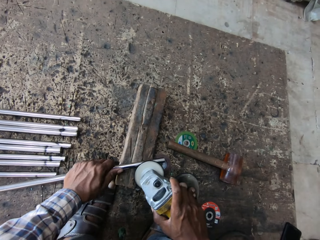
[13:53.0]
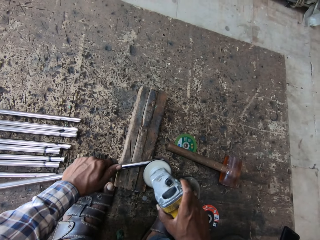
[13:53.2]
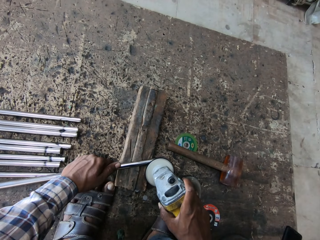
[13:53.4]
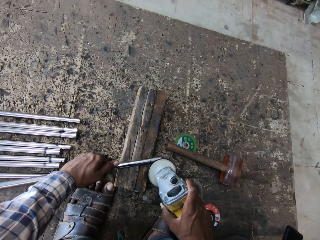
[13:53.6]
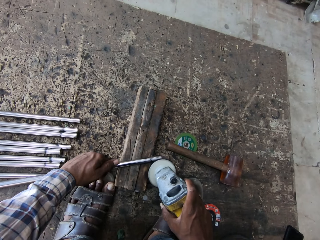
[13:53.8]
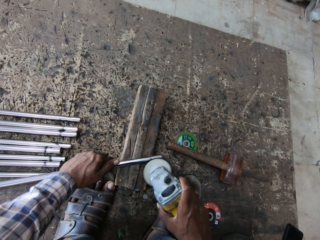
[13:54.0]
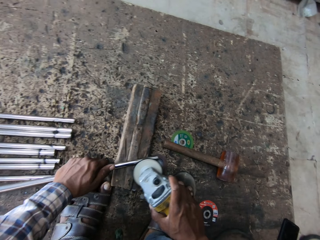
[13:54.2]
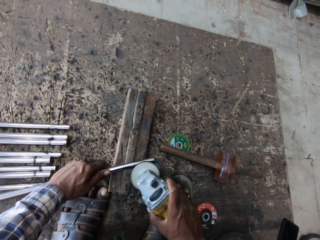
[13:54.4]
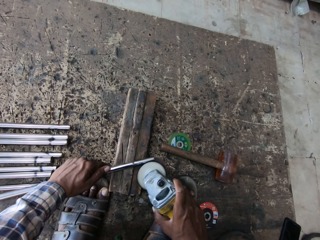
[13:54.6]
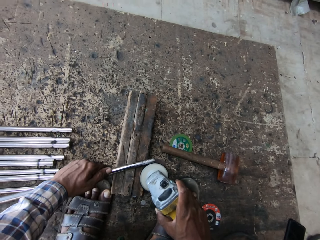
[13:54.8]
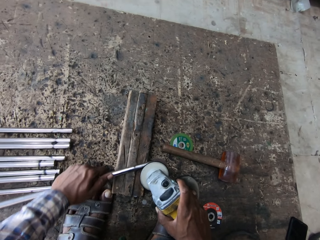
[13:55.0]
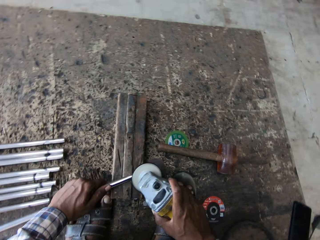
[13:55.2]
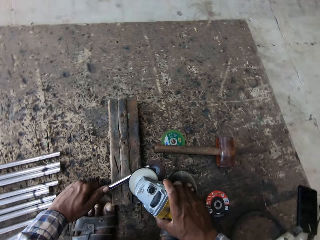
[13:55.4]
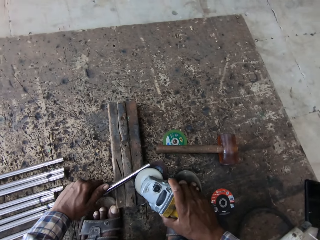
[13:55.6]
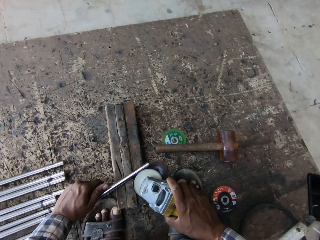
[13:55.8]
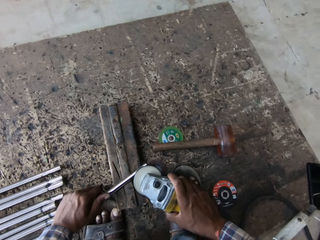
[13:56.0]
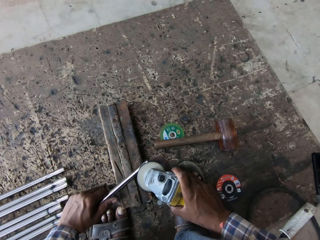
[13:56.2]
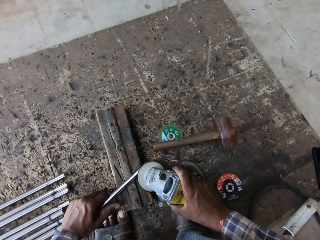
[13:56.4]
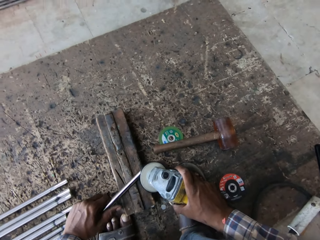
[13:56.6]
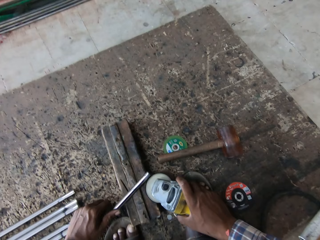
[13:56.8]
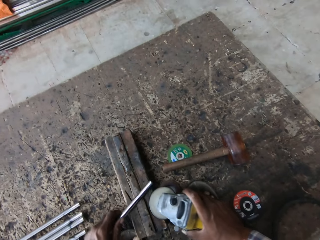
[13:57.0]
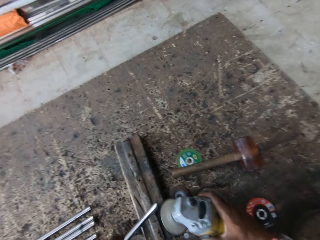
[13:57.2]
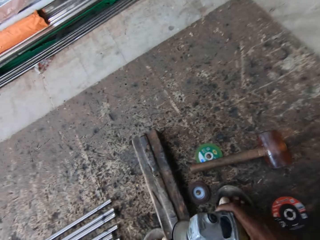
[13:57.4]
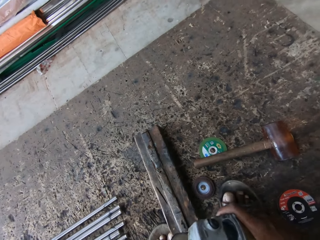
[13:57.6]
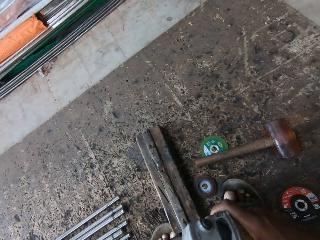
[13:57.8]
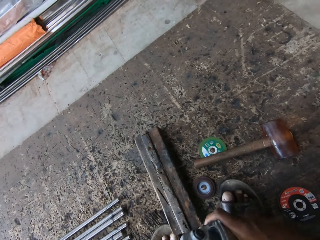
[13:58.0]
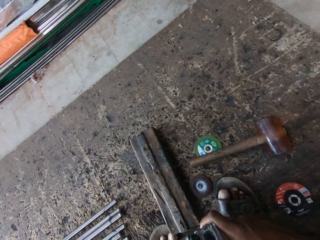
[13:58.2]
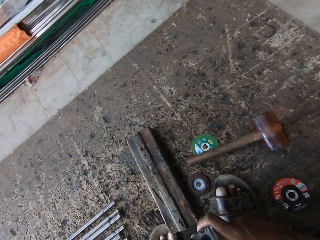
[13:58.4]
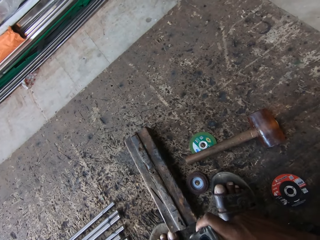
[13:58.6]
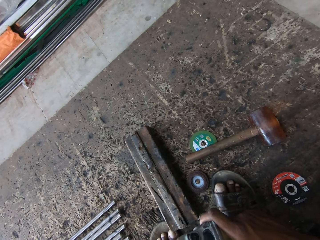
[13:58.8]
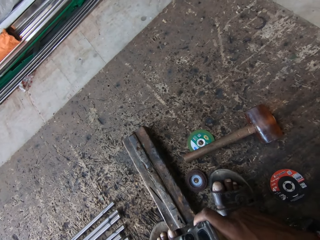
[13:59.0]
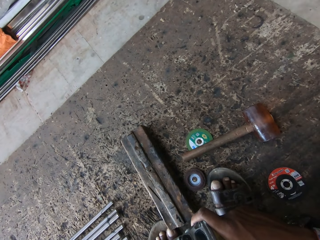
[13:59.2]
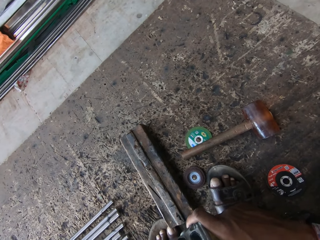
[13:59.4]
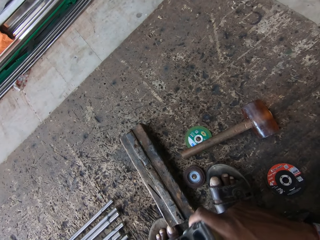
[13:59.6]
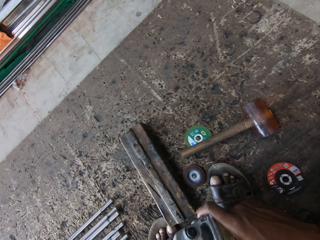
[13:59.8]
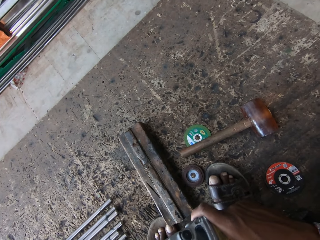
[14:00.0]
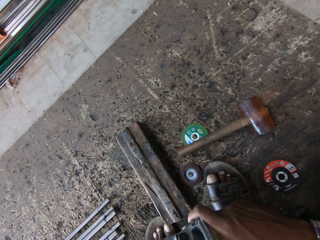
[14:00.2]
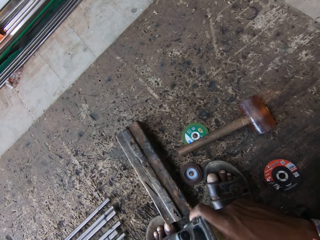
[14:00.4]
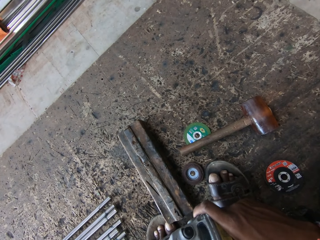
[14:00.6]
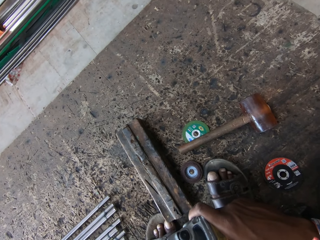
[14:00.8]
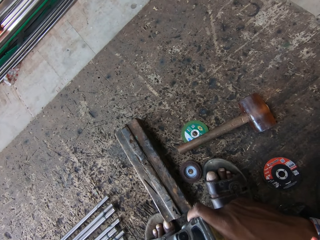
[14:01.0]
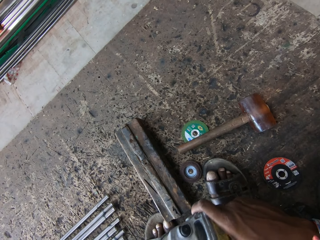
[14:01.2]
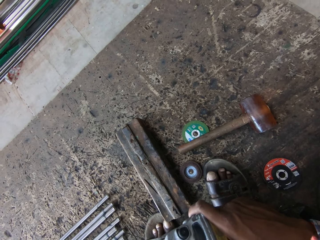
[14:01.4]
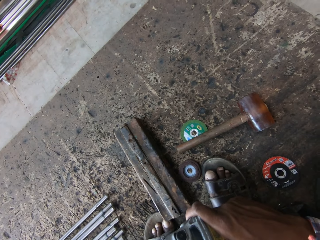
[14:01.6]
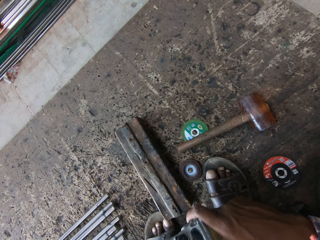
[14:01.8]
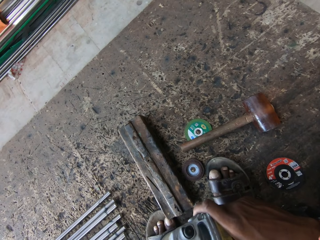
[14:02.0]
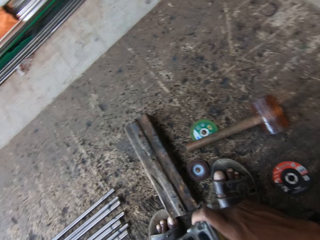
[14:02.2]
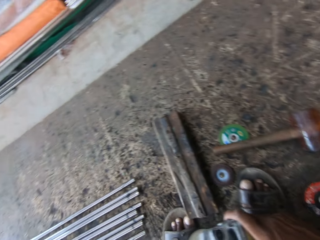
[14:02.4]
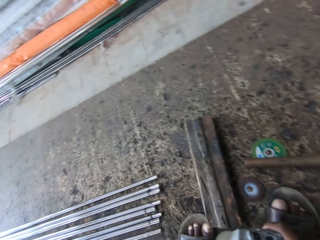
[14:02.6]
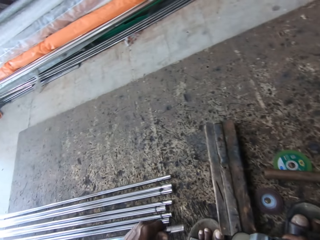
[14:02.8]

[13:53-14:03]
The camera wearer picks up the metal bar. They grind the metal using a grinder.

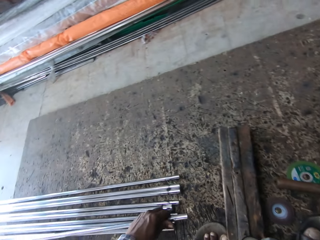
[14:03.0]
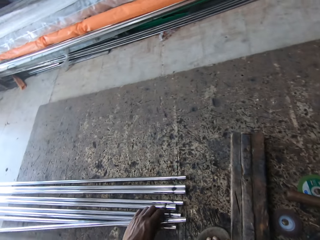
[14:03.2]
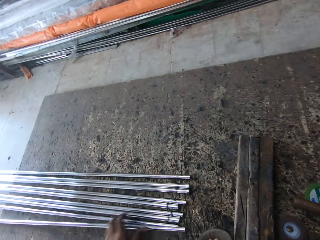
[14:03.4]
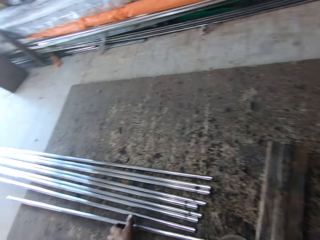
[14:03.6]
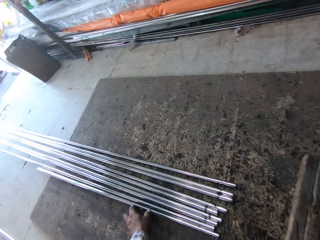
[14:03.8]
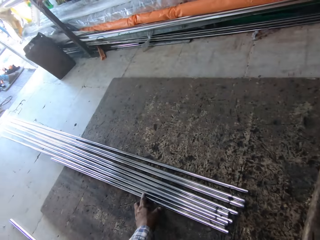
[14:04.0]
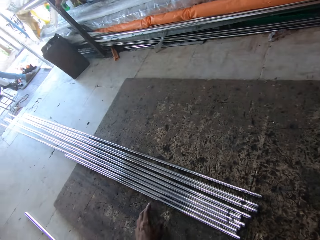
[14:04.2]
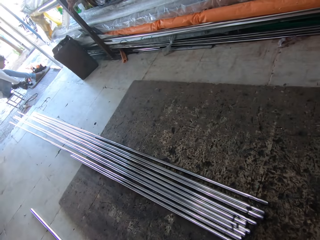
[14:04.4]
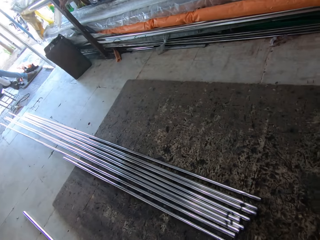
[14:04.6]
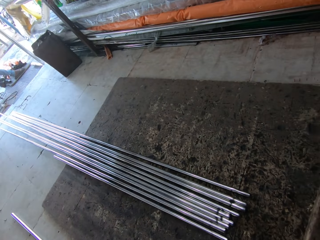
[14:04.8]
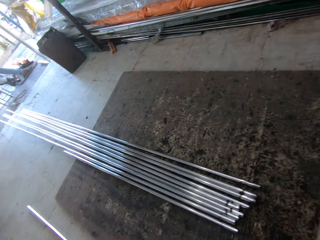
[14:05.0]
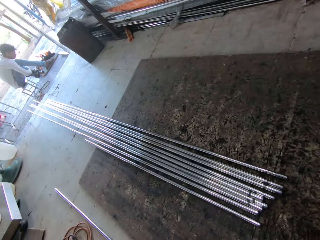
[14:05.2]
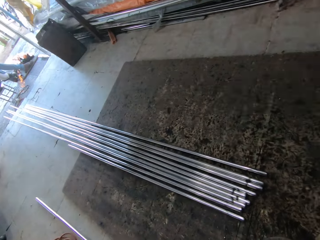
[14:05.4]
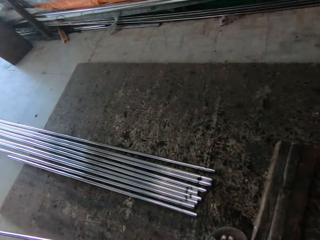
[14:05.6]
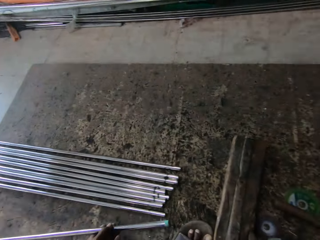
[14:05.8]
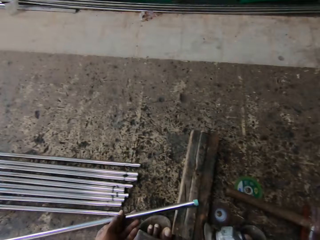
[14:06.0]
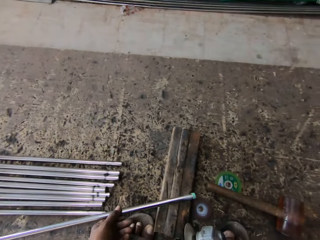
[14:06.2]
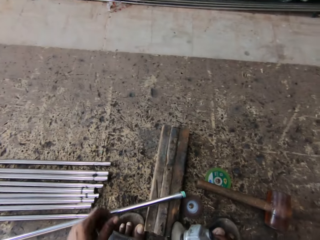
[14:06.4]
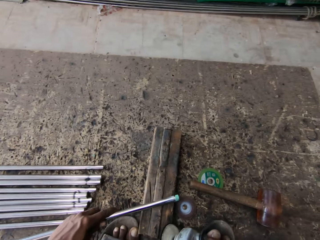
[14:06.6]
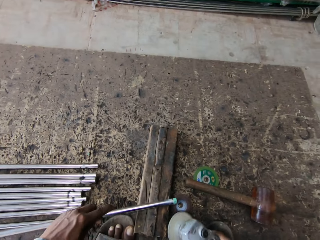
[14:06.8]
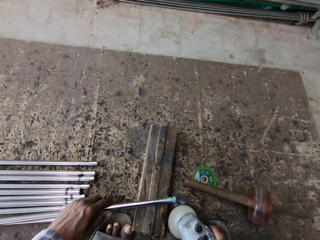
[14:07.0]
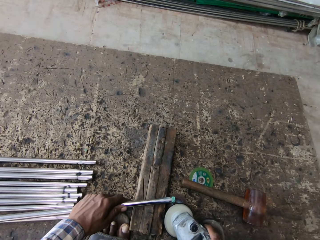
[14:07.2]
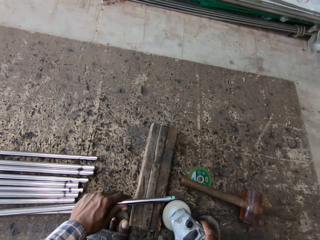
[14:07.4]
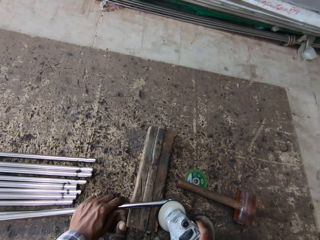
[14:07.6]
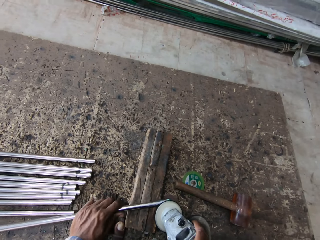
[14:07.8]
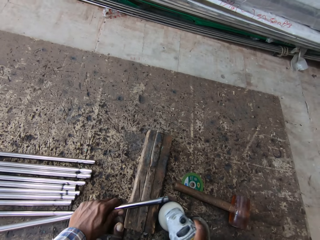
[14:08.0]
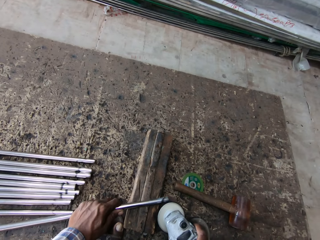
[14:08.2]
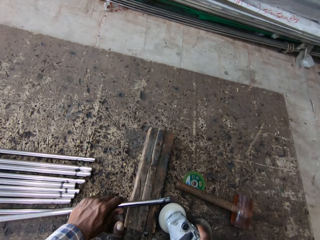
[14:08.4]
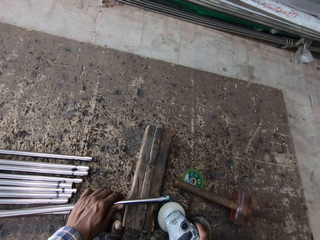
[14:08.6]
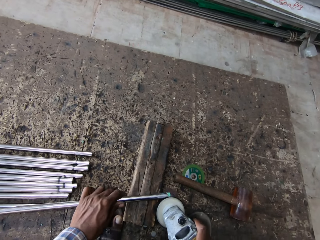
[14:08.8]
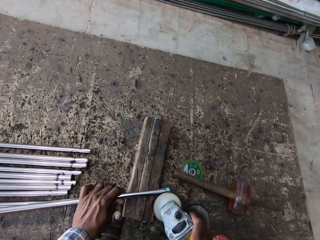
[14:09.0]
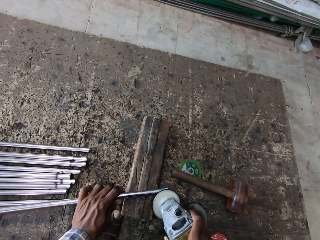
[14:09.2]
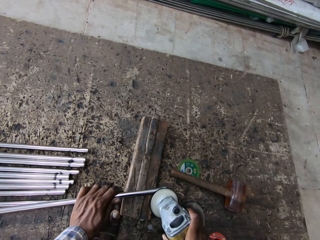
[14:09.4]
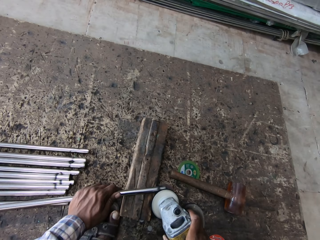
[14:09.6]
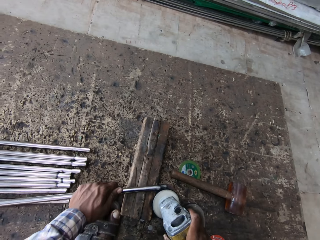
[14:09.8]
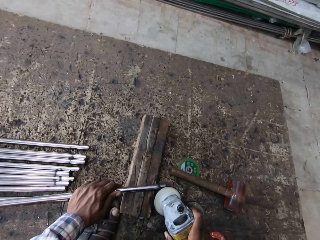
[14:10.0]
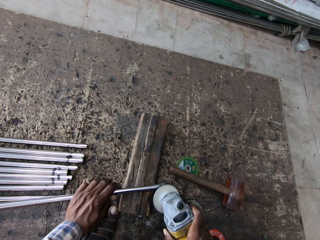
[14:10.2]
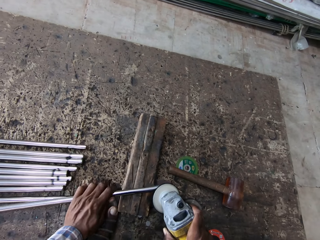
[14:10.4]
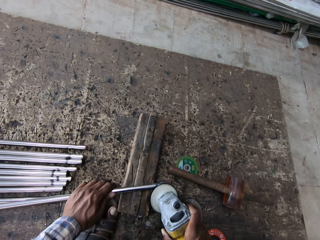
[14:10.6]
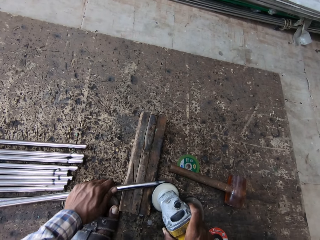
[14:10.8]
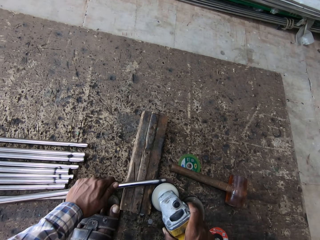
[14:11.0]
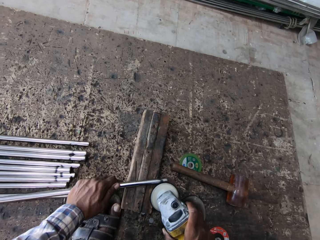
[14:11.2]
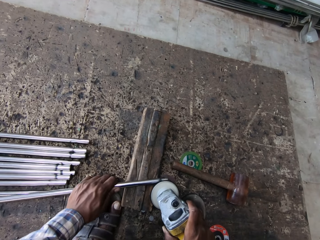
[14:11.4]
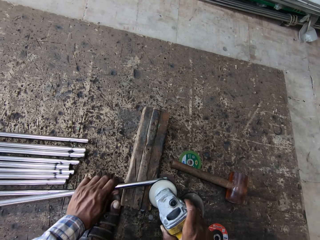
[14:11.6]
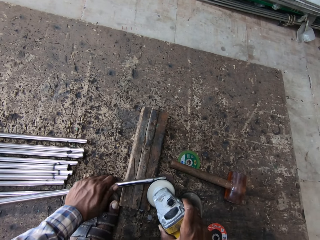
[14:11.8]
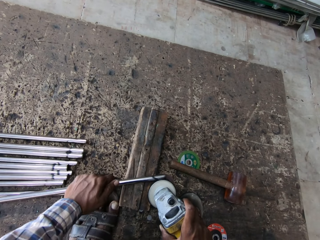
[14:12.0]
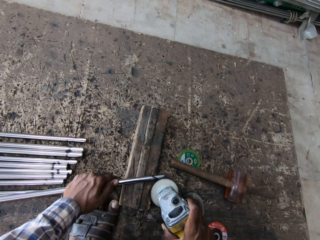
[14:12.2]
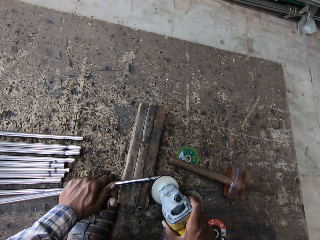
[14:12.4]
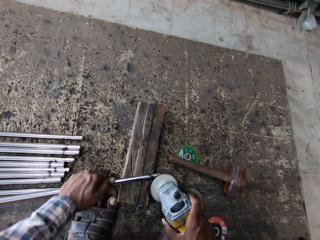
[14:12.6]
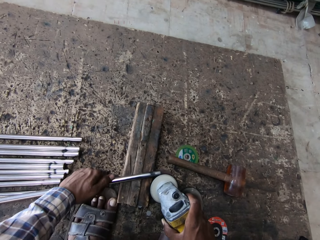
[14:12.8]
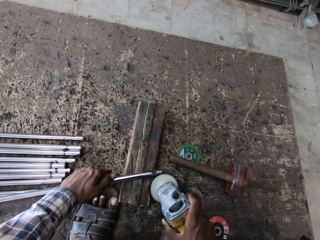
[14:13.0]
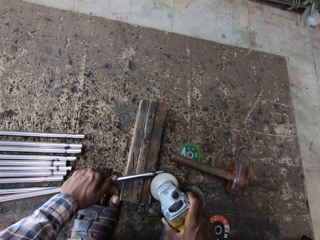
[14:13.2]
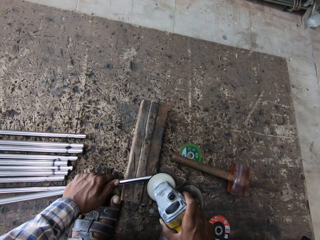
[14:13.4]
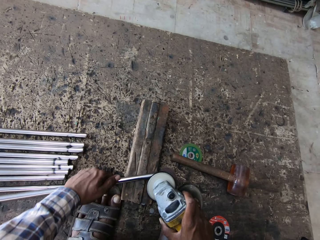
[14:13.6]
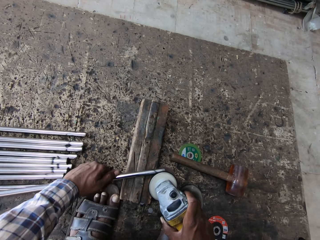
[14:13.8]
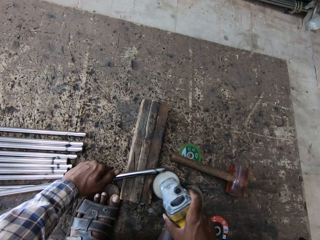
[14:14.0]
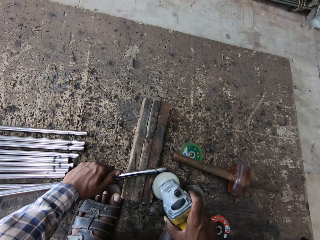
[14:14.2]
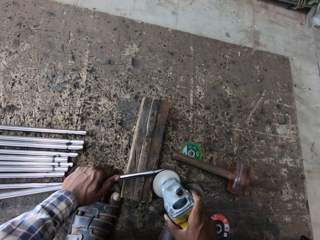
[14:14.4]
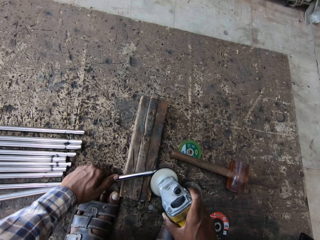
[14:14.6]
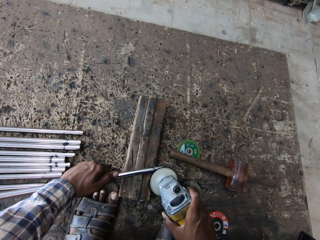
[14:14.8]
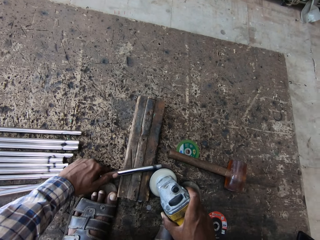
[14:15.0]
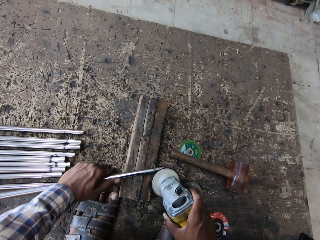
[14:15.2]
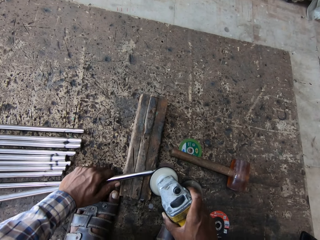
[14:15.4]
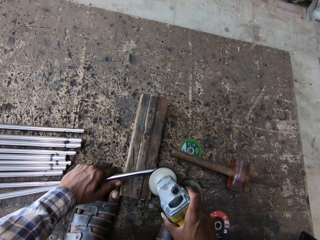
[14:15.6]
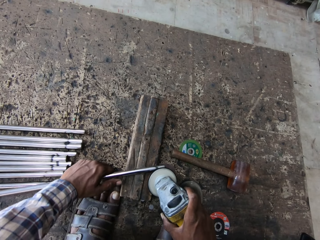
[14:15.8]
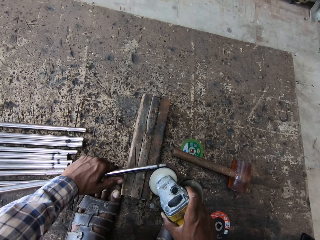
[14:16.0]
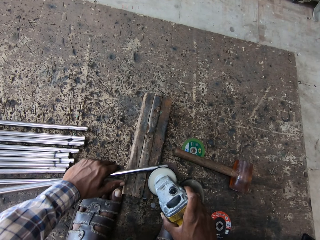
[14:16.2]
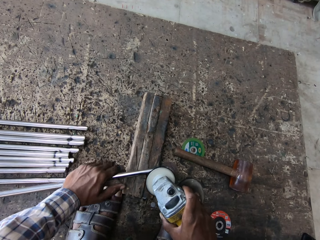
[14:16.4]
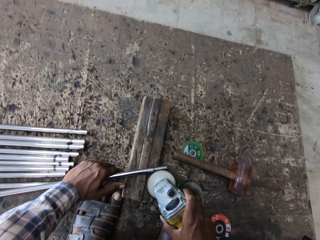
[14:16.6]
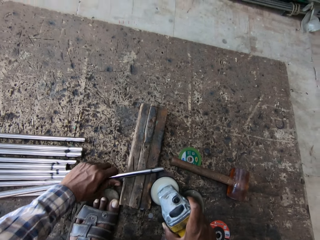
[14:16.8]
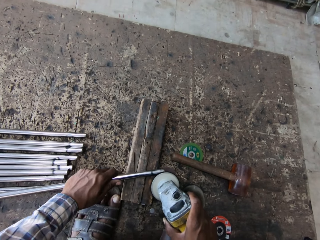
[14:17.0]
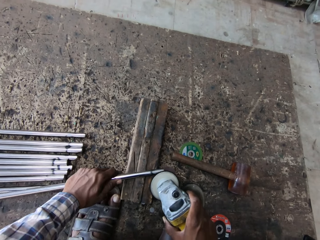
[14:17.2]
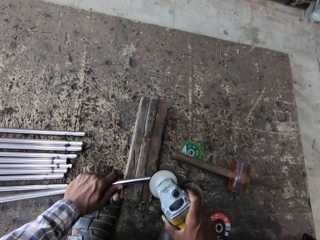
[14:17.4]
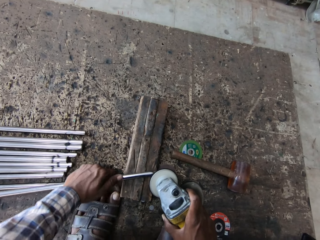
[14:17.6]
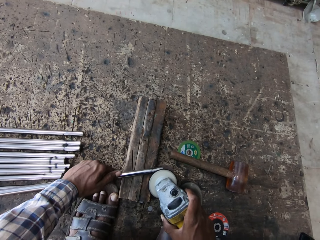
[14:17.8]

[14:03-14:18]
The camera wearer looks around. They drop the metal bar or steel rod. They pick up the metal bar. They polish the steel rod. They grind the metal using a grinder.
